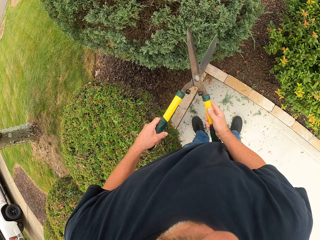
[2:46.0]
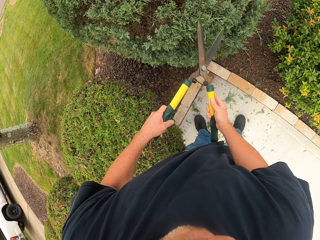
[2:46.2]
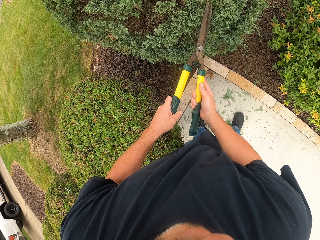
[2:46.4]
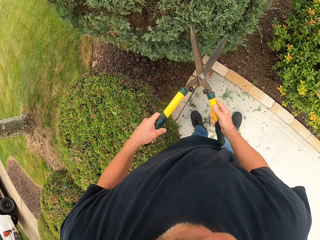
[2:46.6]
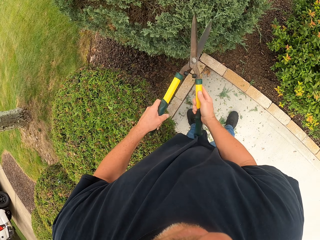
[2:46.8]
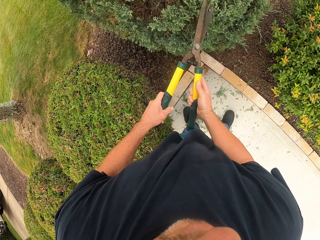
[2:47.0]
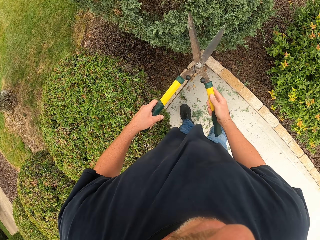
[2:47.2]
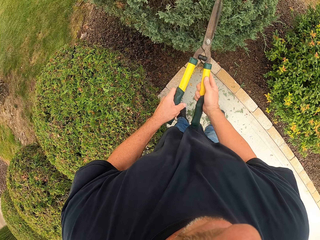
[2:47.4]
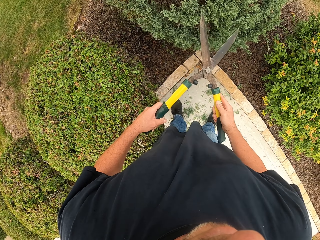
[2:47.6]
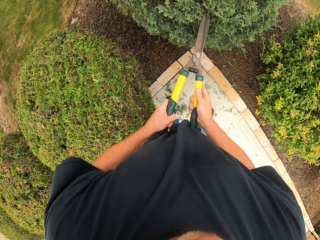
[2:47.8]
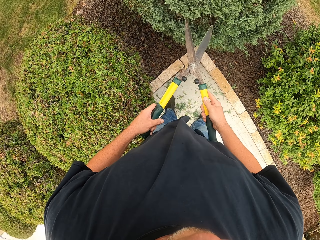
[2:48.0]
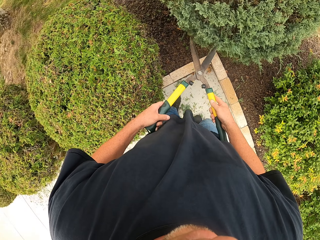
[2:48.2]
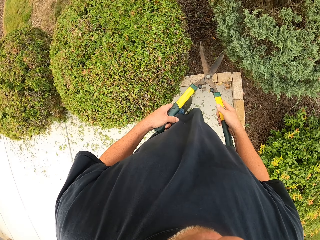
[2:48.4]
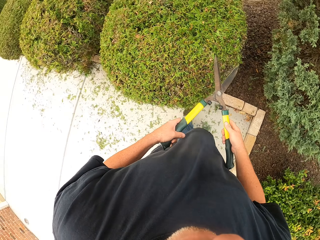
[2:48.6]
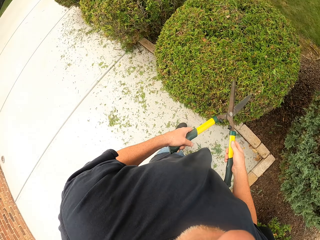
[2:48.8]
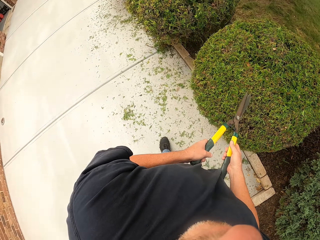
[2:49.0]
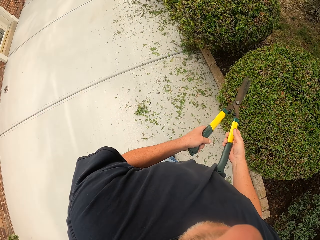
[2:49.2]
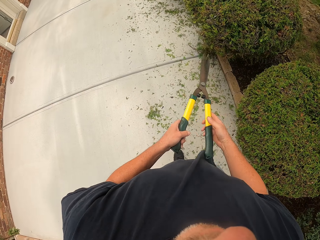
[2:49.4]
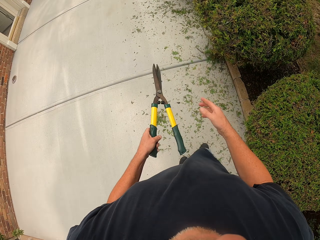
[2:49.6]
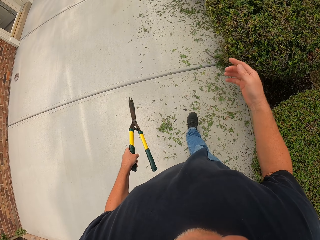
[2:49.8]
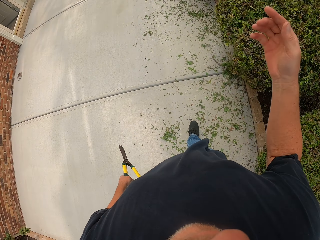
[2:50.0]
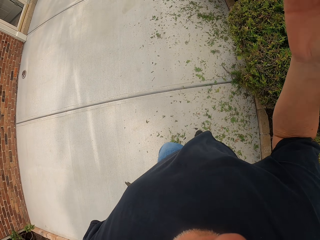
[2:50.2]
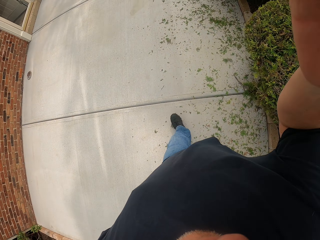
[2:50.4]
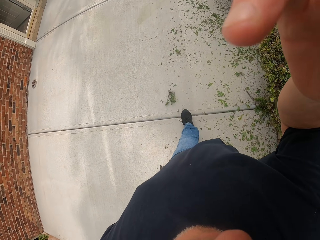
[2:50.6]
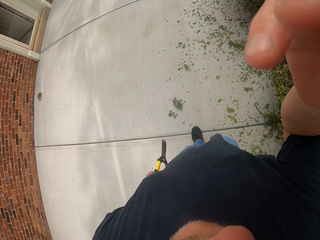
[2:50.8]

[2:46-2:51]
The camera wearer walks in the compound.
